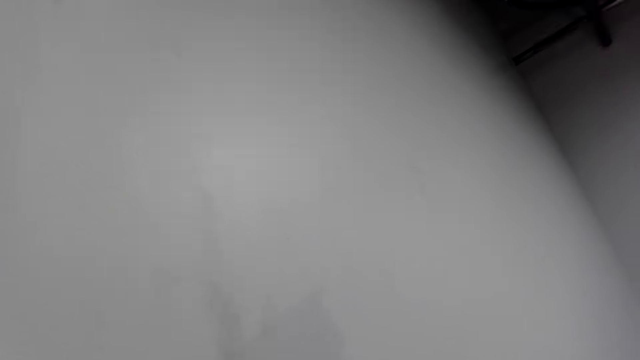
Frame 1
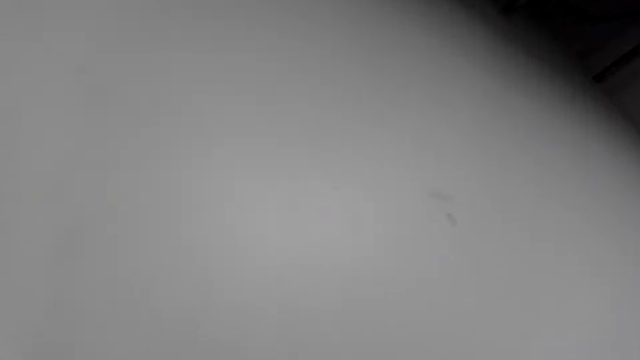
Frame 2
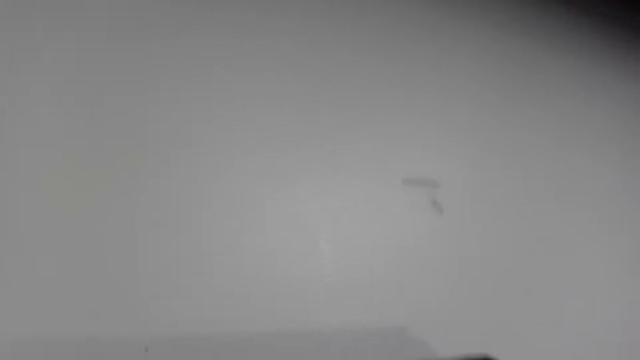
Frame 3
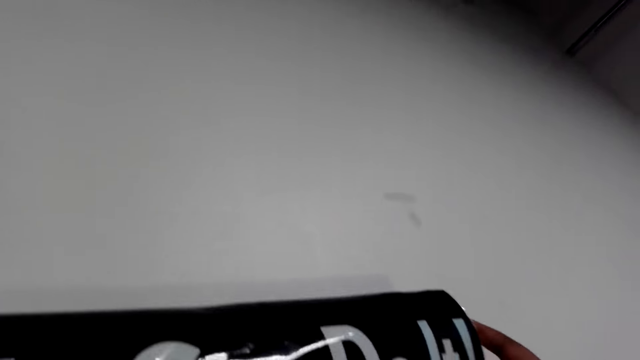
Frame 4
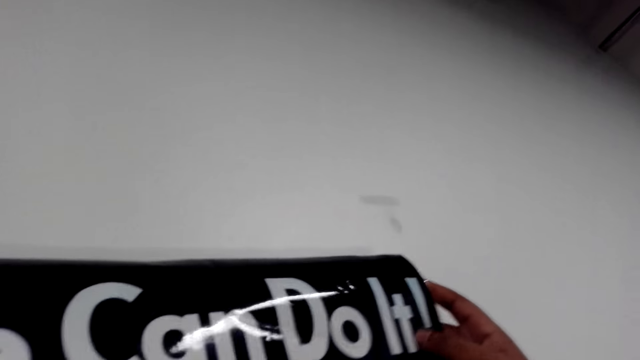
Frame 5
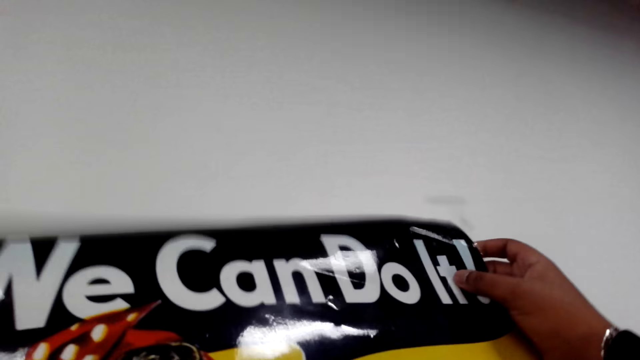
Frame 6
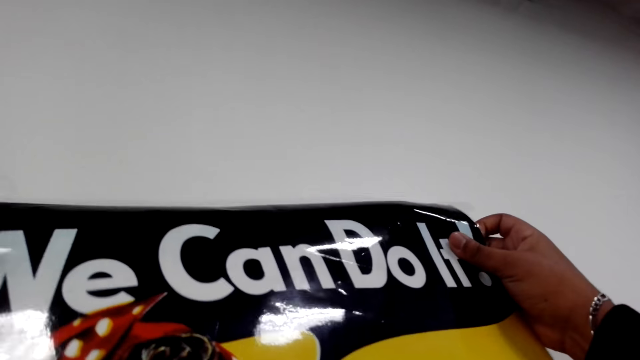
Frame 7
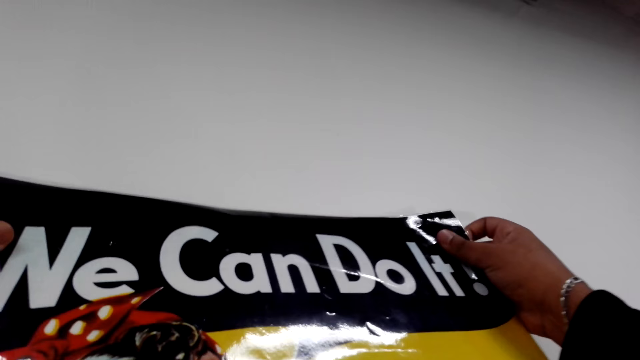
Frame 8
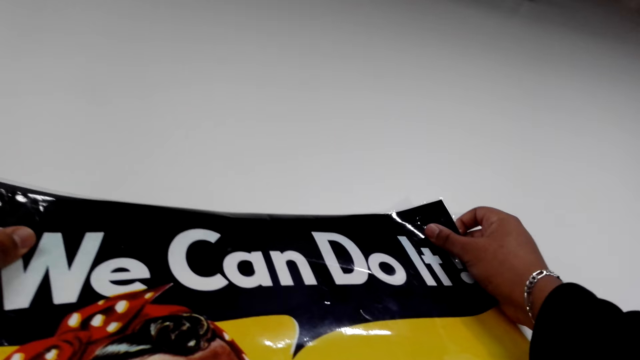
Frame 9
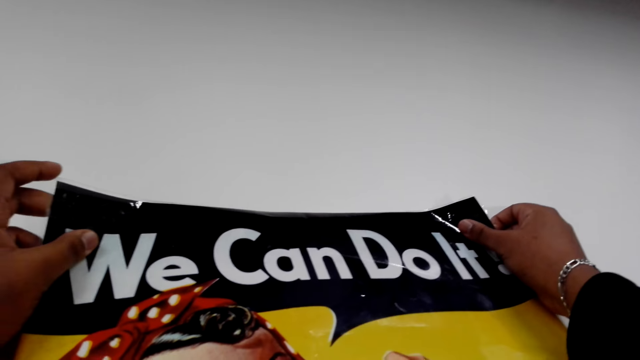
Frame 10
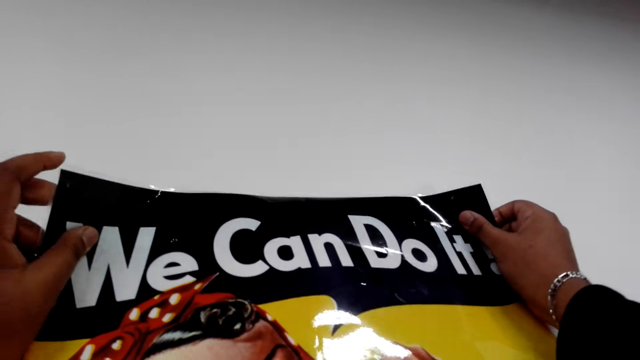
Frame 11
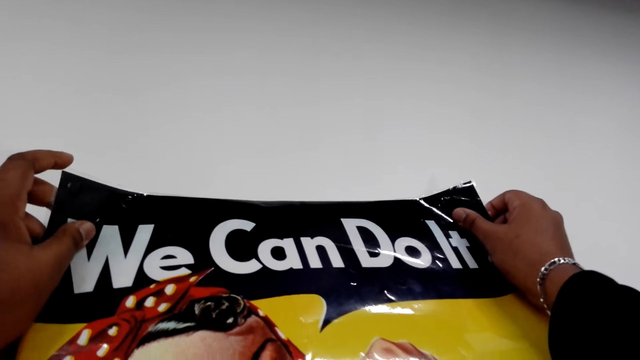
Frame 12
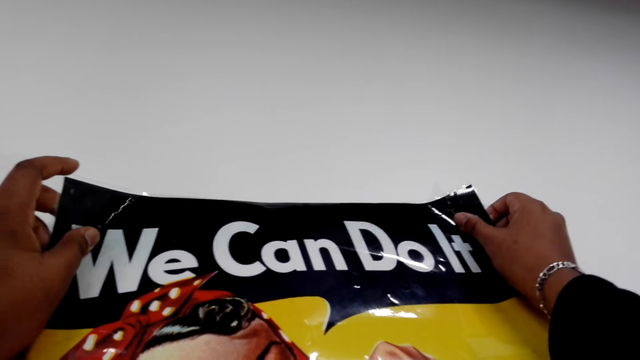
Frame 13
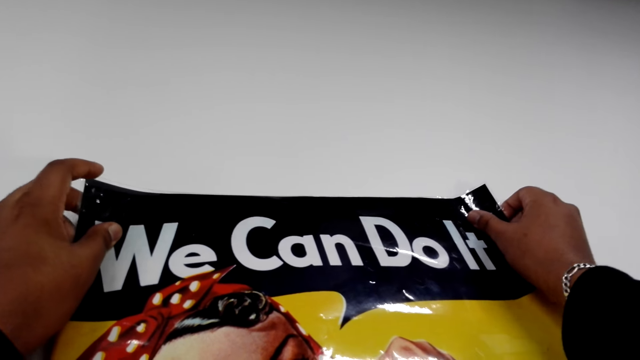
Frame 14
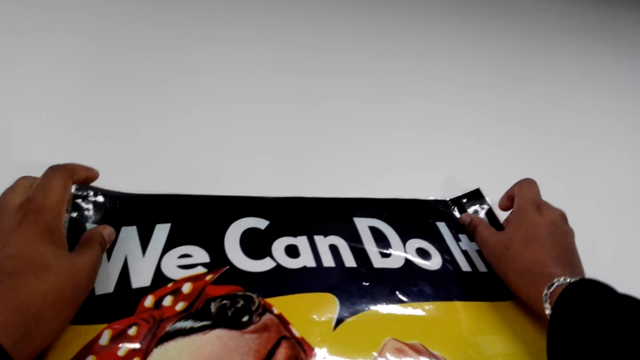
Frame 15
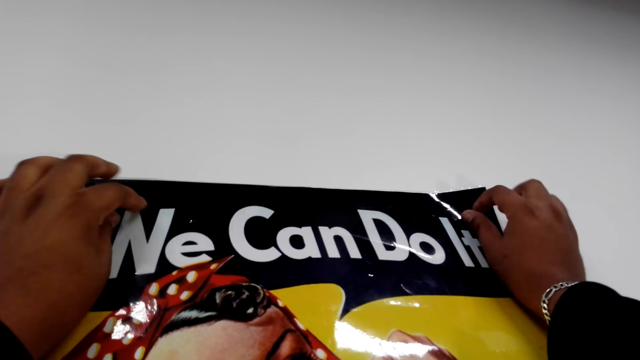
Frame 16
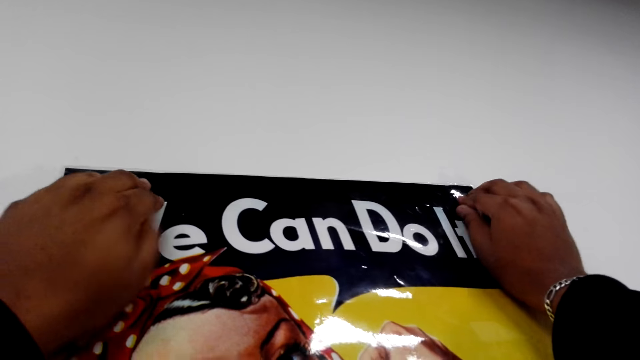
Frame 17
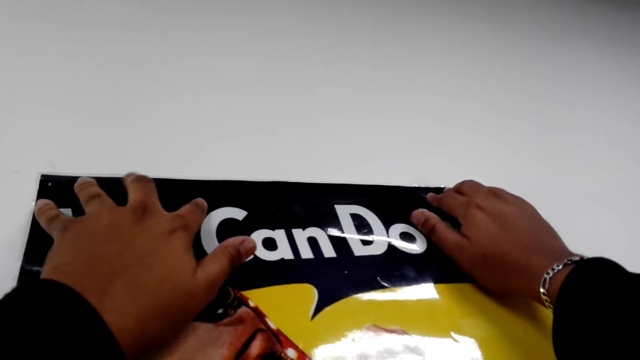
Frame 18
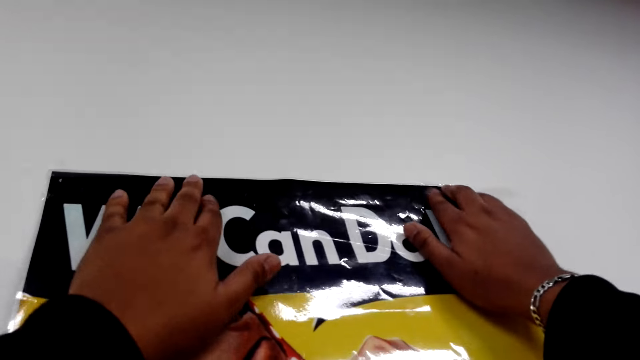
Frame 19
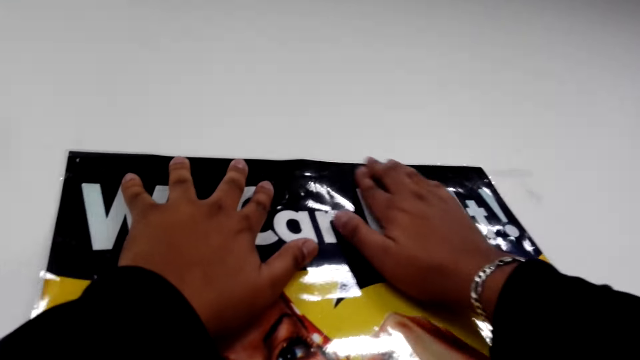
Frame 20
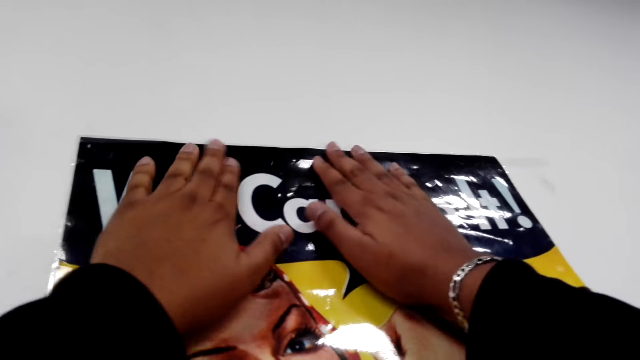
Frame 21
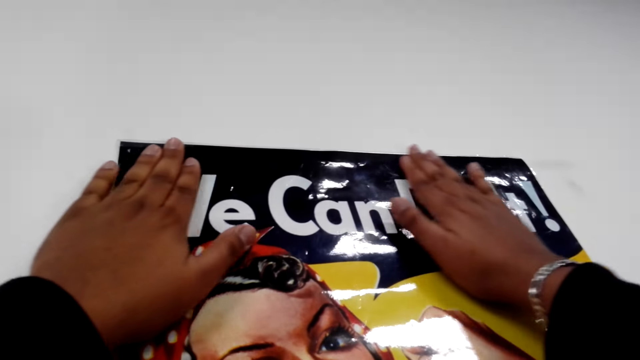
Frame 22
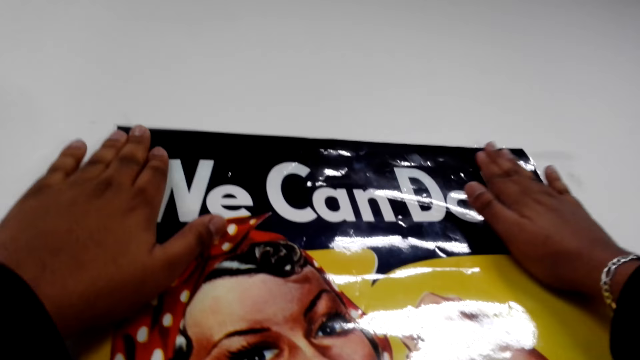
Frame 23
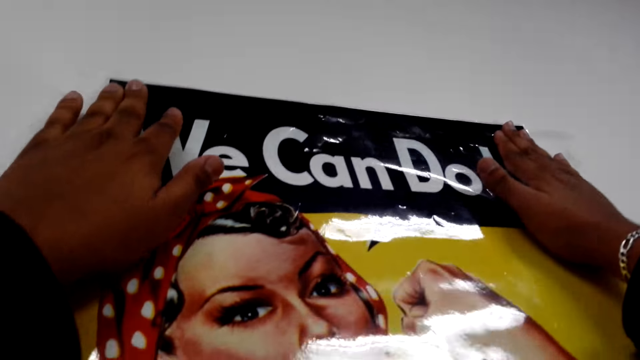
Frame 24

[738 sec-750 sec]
The camera wearer sticks wallpaper on the wall. They hold a chart.

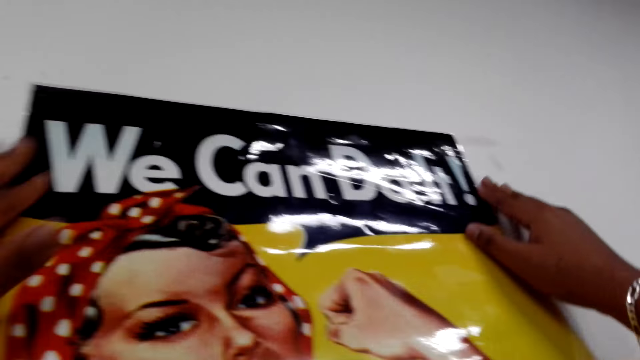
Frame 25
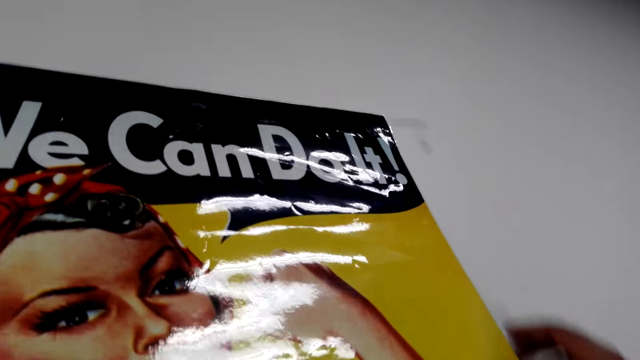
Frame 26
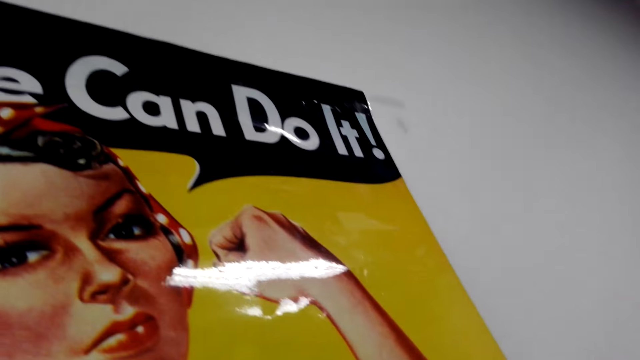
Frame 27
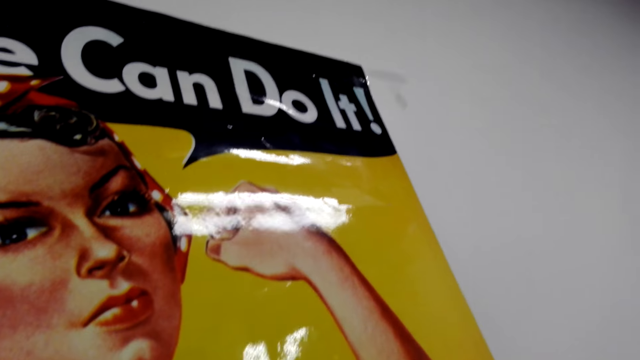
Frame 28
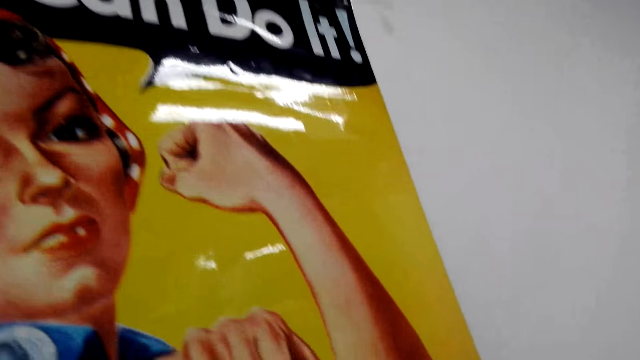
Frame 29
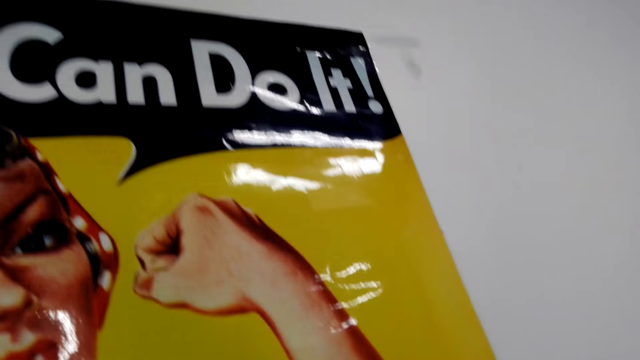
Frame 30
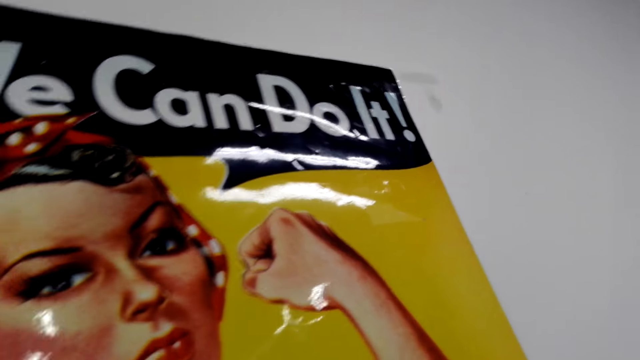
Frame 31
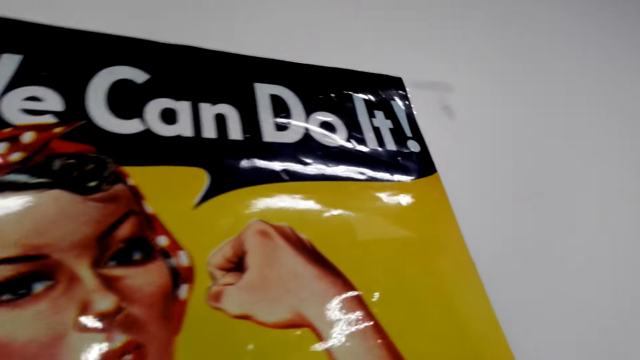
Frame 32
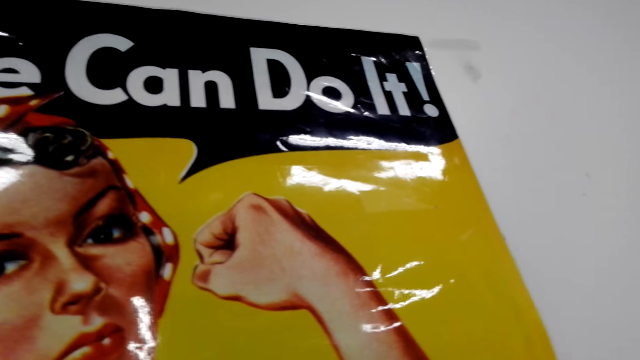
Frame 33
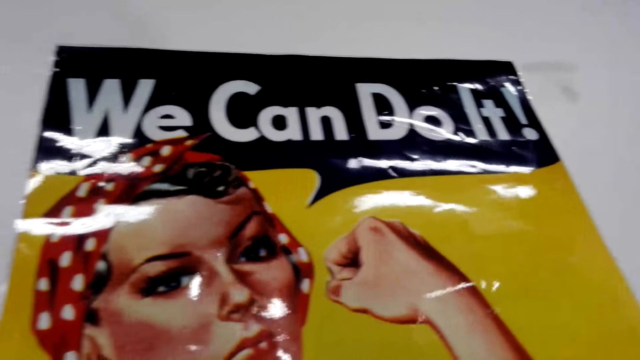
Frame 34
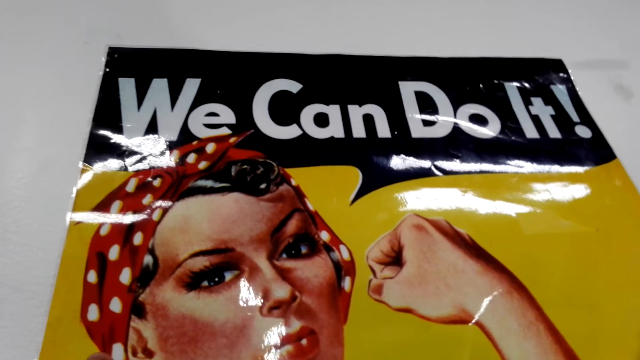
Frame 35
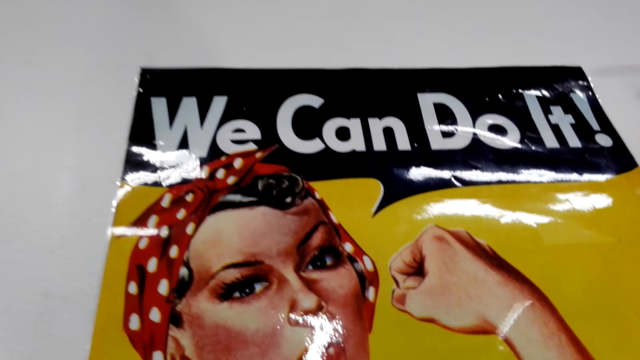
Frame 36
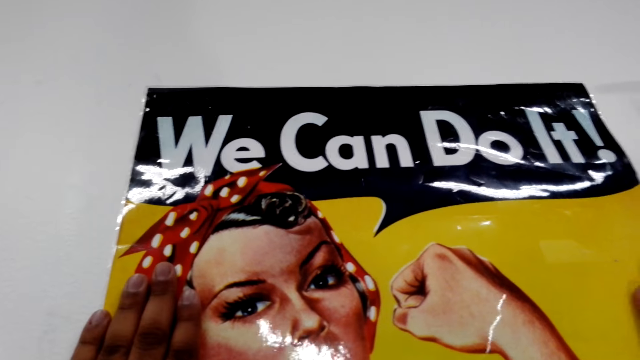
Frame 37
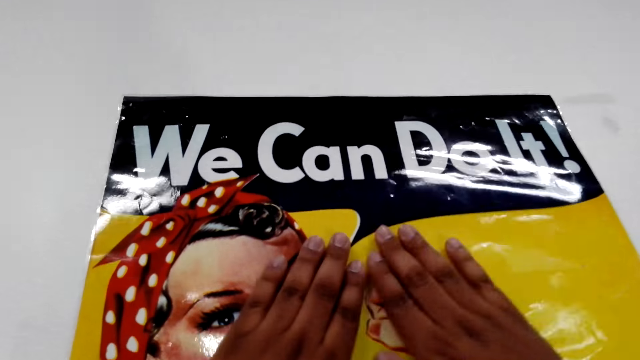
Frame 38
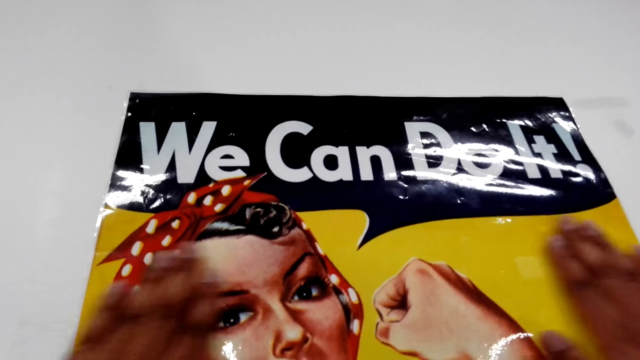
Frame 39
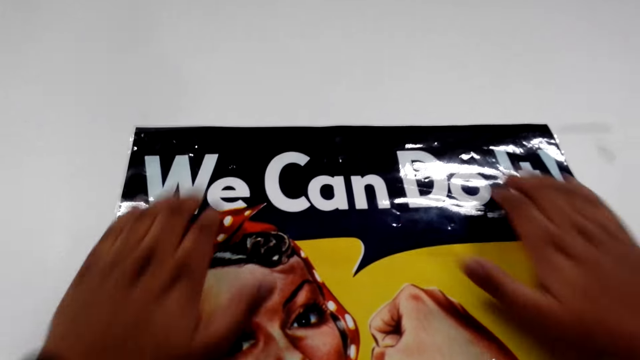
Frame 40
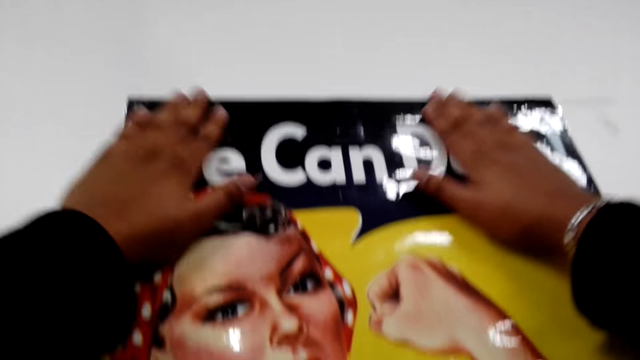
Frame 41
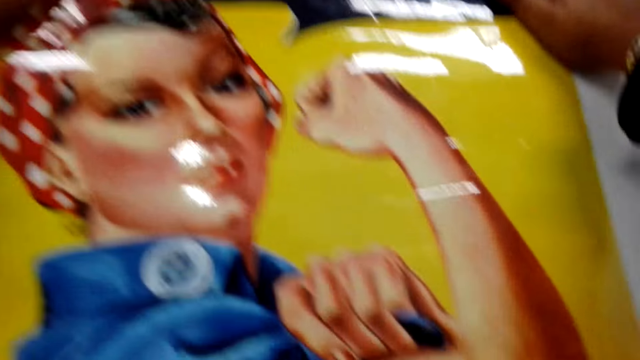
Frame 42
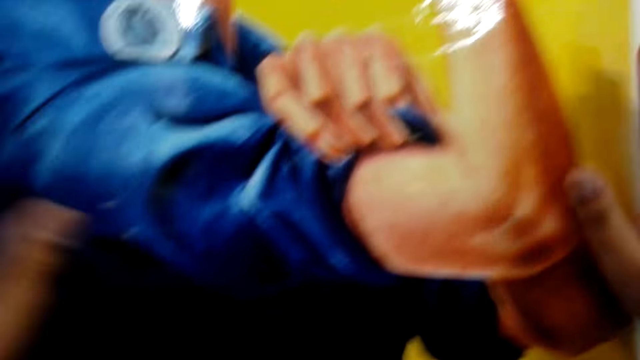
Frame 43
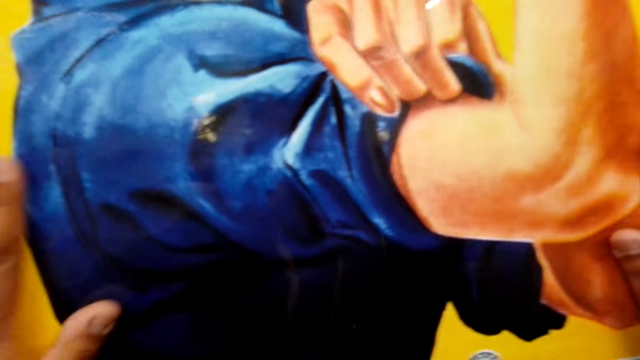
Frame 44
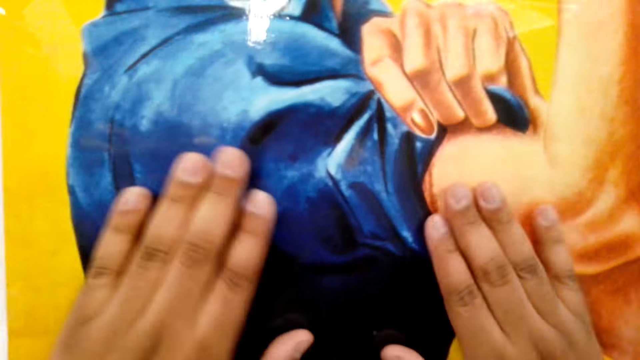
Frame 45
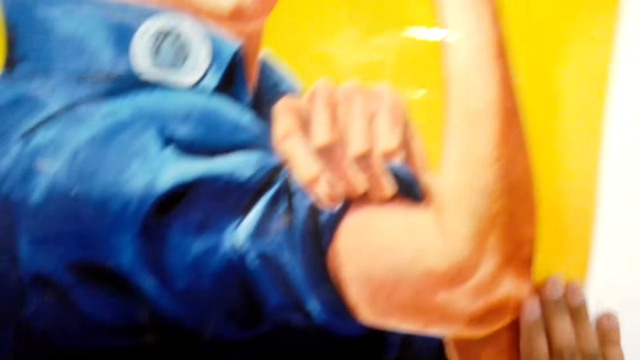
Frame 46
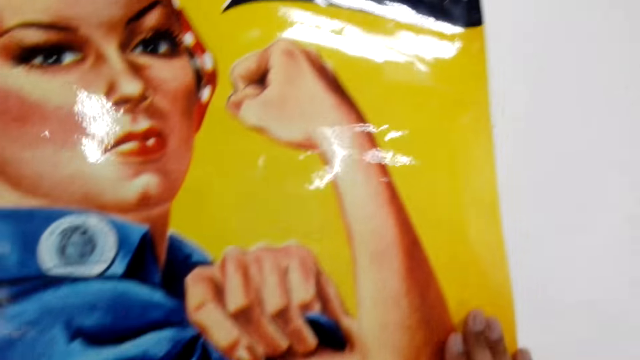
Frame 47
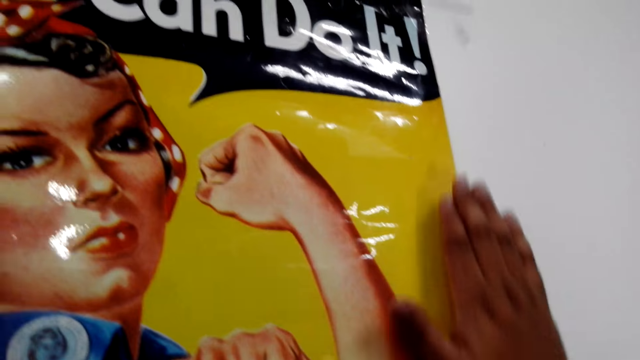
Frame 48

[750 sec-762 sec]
The camera wearer adjusts the chart on the wall.
